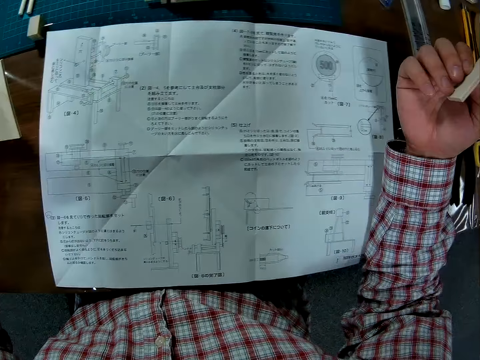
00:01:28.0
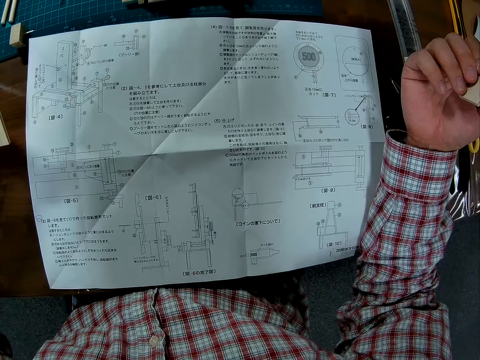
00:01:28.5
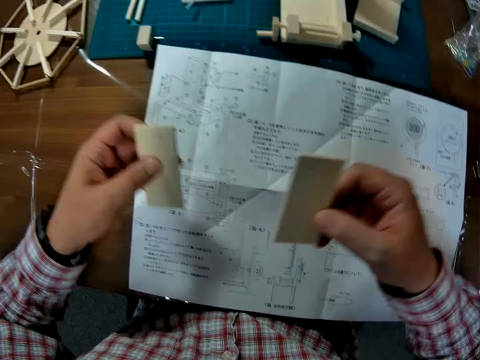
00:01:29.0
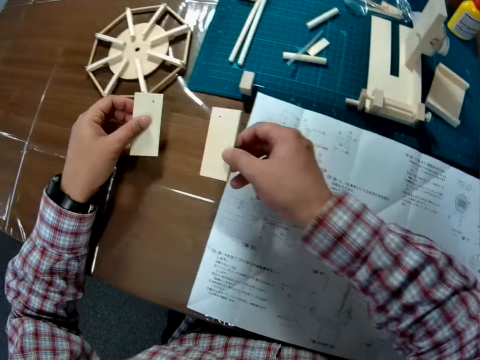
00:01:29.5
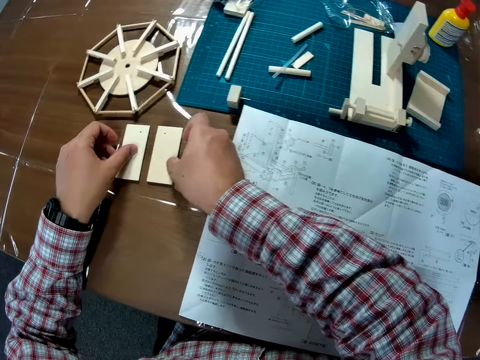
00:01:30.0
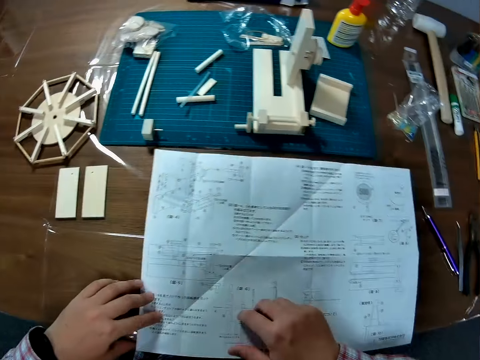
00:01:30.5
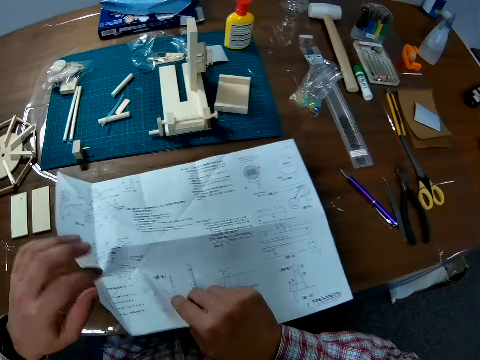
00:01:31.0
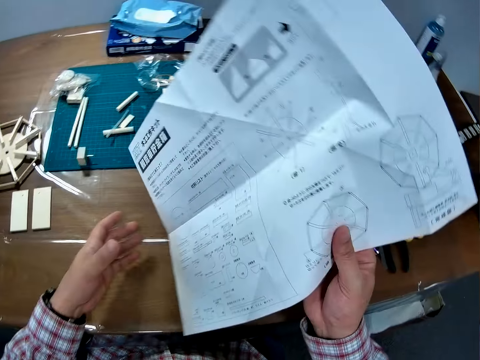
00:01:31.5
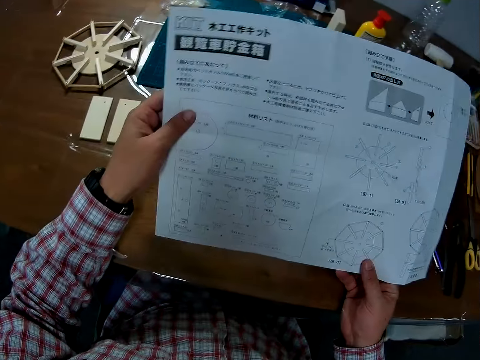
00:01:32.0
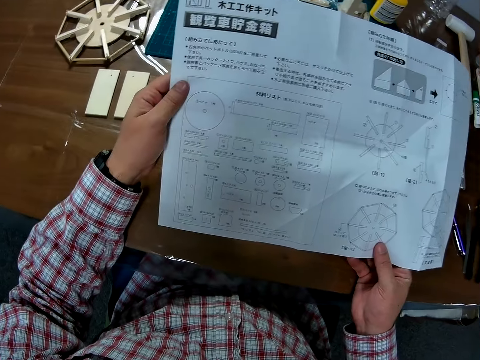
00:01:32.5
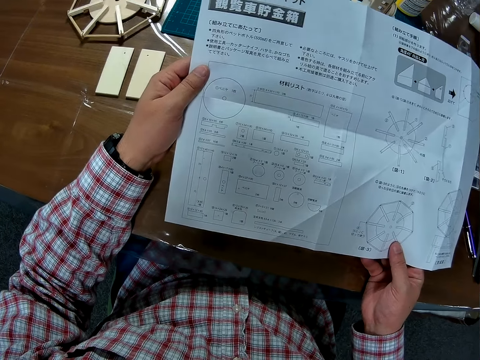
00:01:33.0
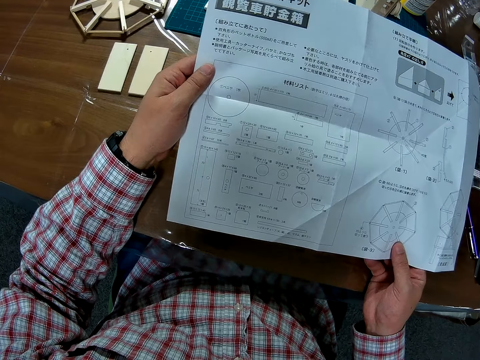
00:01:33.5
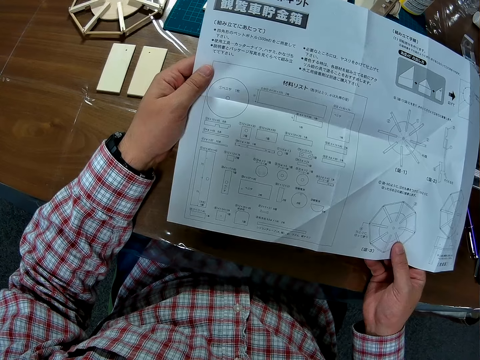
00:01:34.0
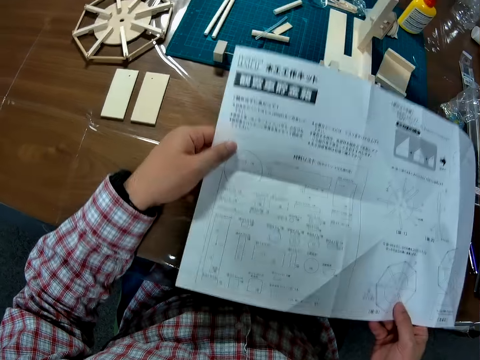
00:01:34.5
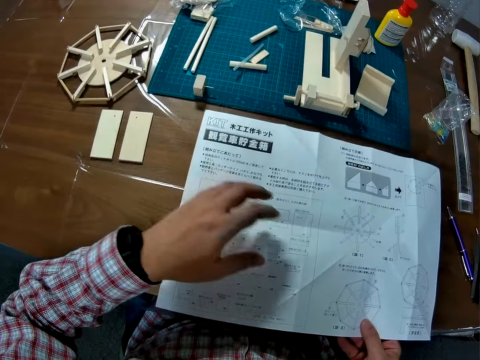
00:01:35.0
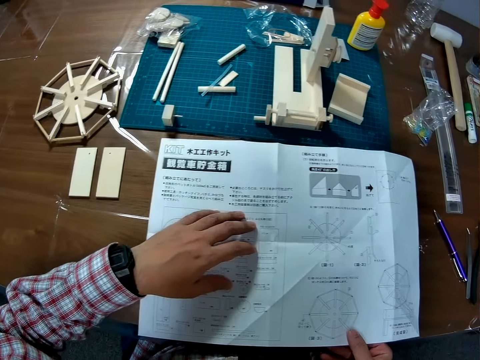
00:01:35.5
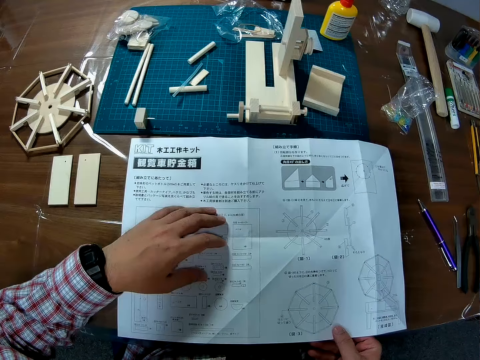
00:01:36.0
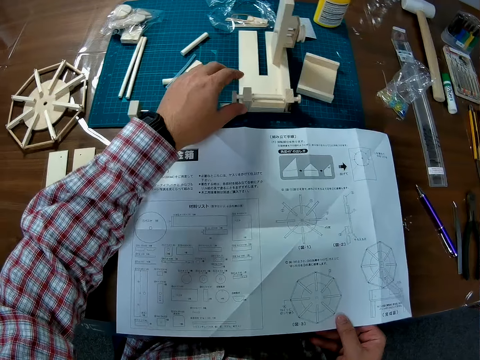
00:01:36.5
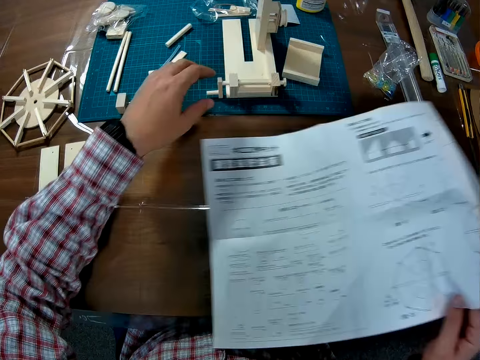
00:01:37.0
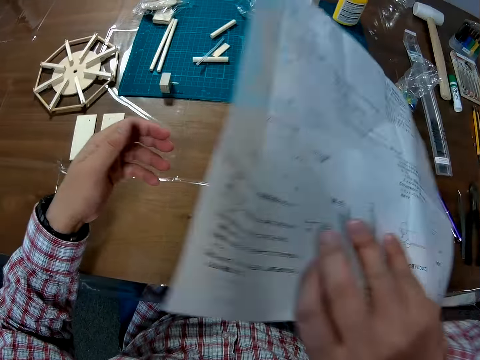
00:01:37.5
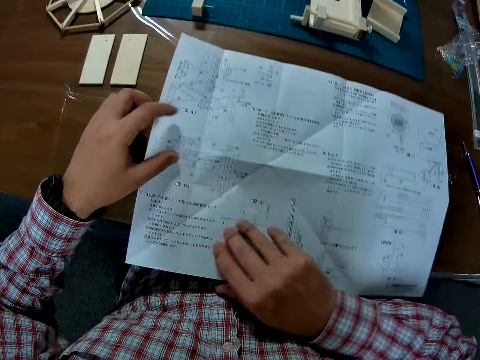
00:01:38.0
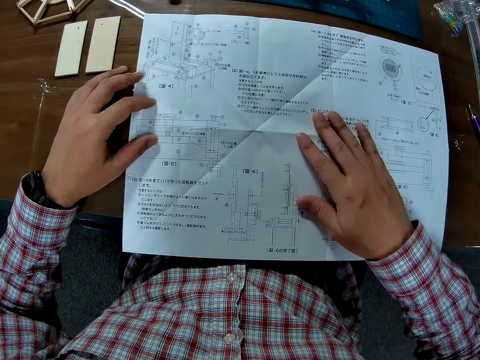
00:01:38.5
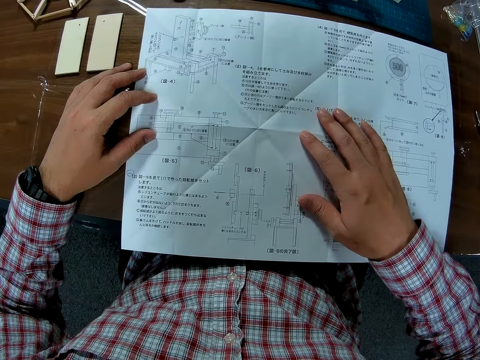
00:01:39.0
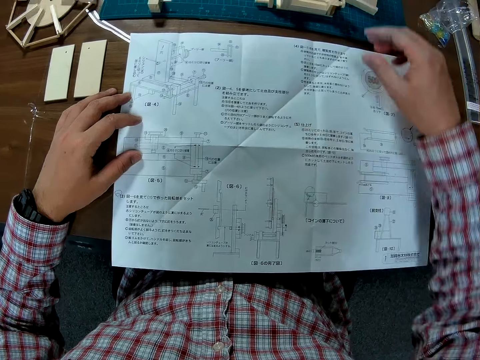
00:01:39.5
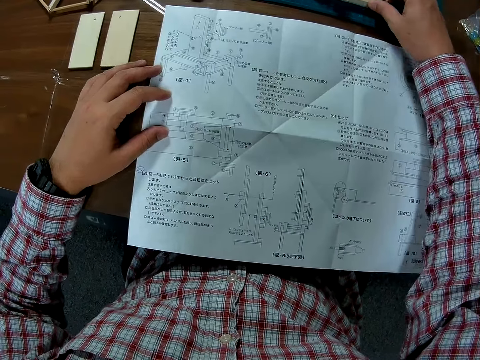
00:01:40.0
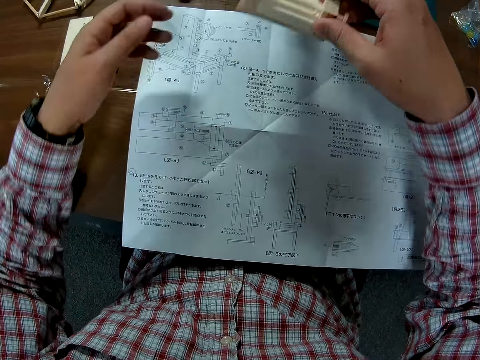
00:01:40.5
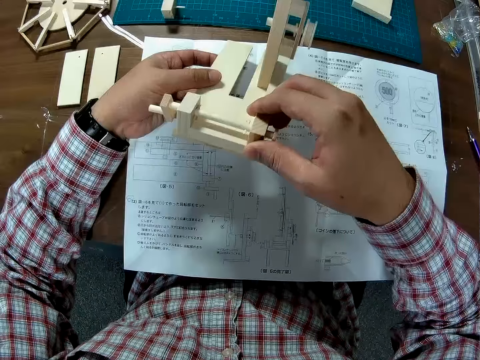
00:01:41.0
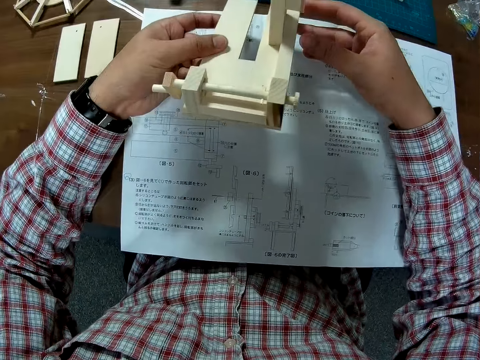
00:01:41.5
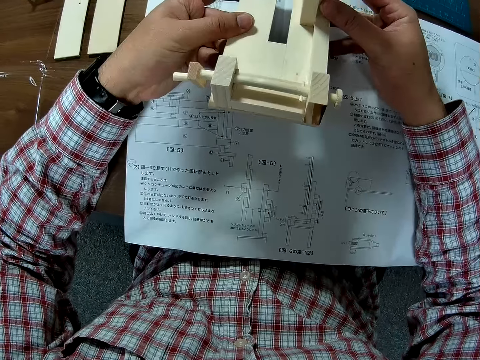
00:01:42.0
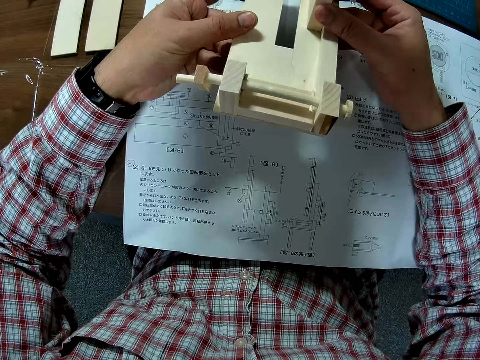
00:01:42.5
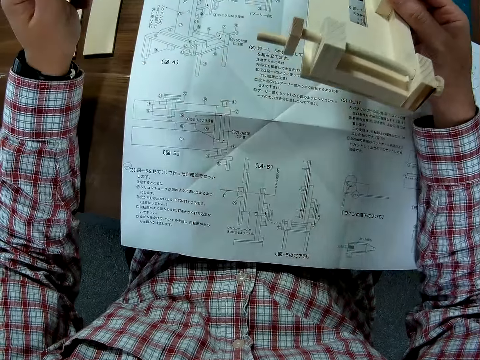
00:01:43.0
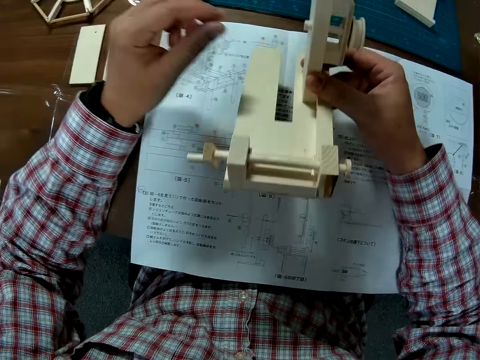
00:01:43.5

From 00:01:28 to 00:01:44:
The camera wearer studies the manual sheet or modeling manual. He places the flat wooden sheet on the table. He turns the manual sheet over. He holds the modeling manual with both hands. He studies the manual sheet. He places the manual sheet on the table. He holds a model. He turns the manual sheet over. He holds the modeling manual with both hands. He studies the manual sheet. He picks up the body of the wind mill from the table and checks some parts on the body.

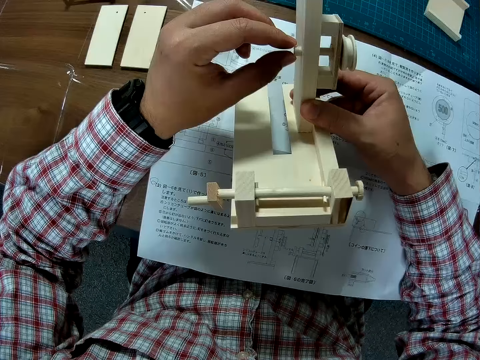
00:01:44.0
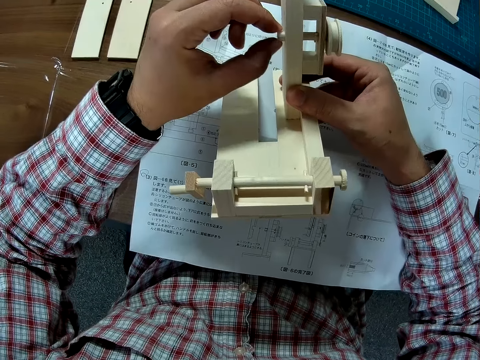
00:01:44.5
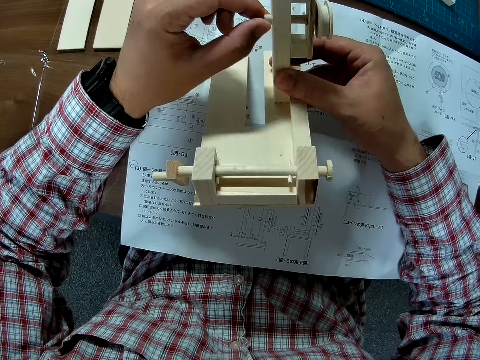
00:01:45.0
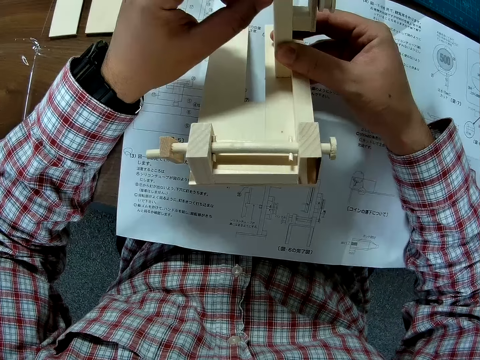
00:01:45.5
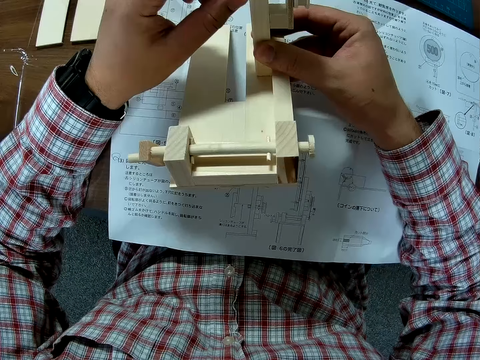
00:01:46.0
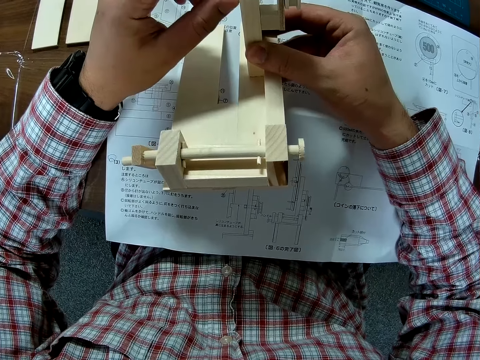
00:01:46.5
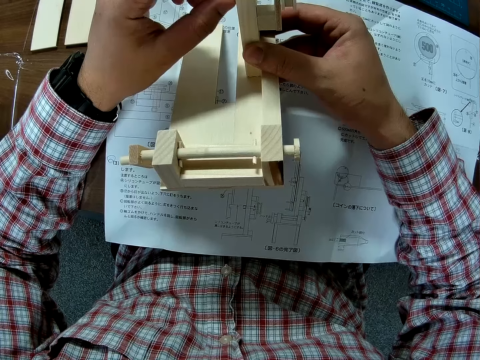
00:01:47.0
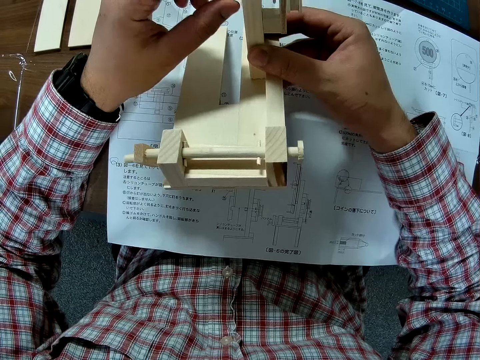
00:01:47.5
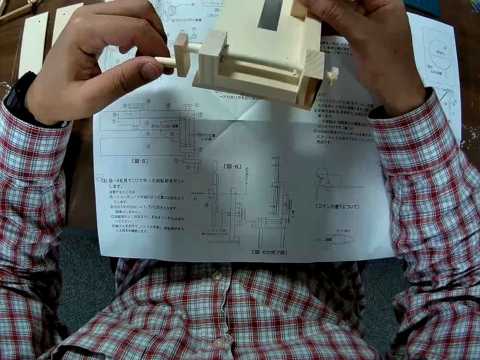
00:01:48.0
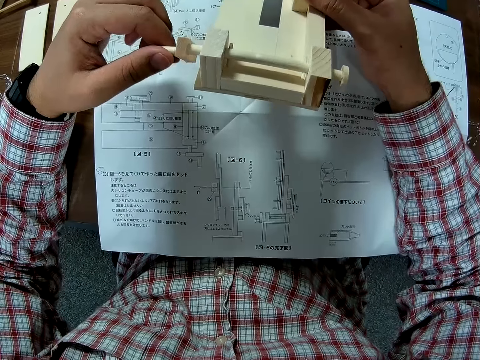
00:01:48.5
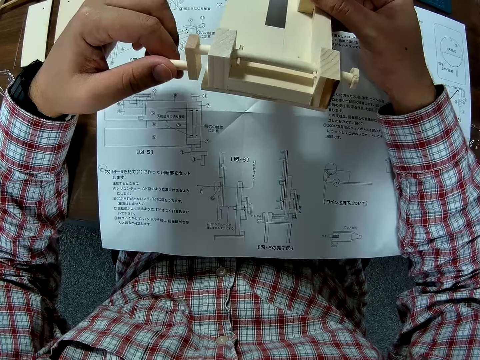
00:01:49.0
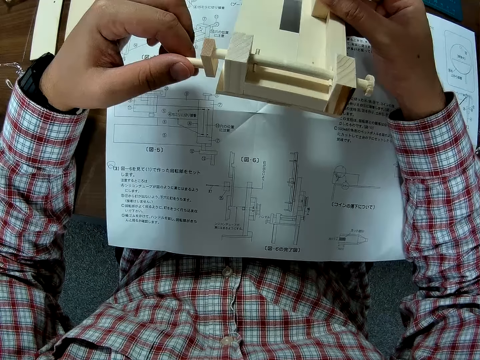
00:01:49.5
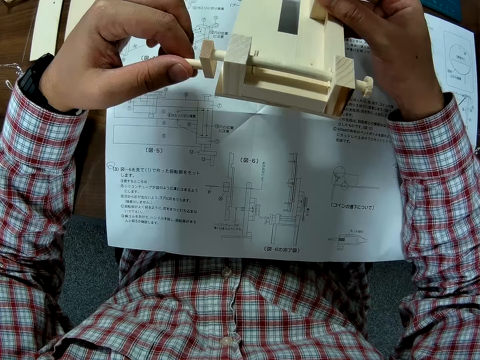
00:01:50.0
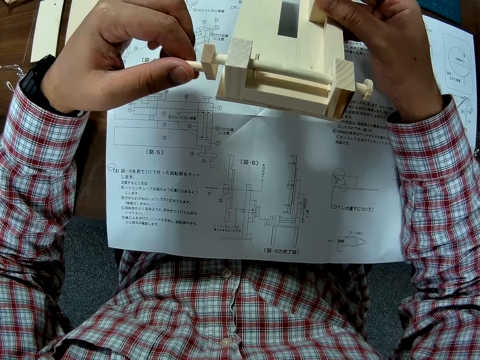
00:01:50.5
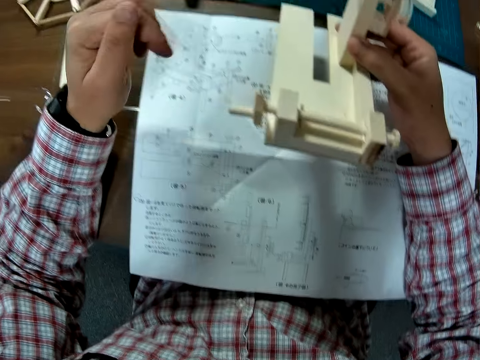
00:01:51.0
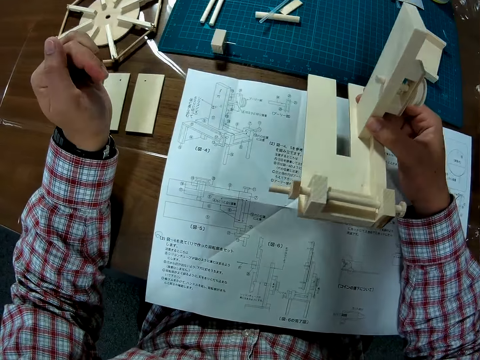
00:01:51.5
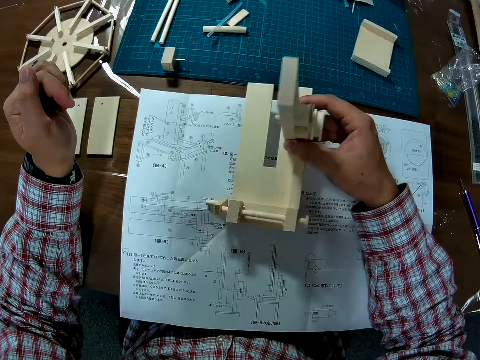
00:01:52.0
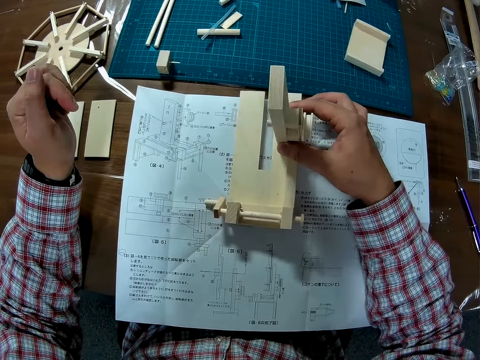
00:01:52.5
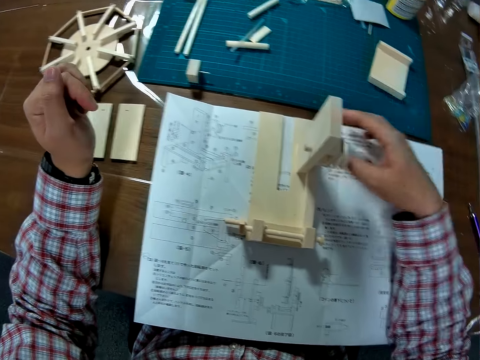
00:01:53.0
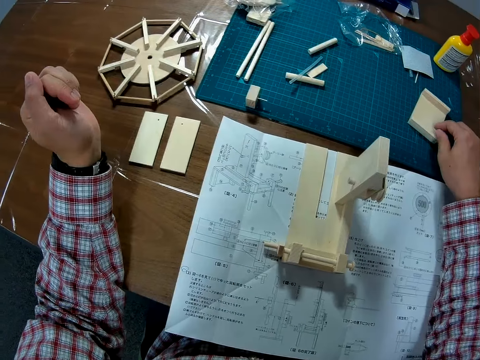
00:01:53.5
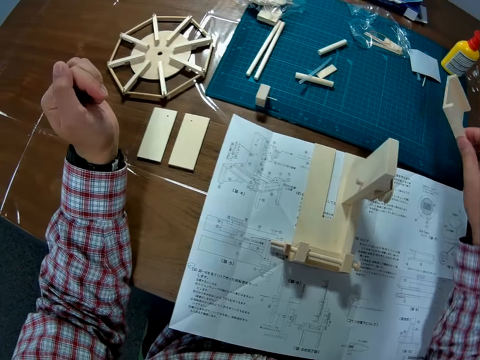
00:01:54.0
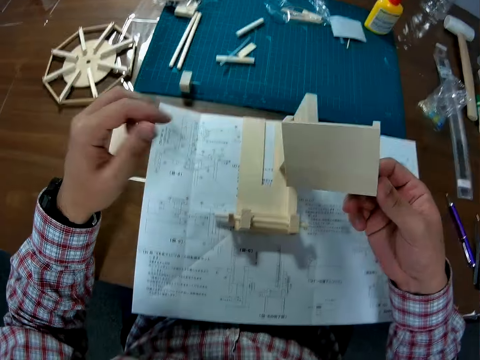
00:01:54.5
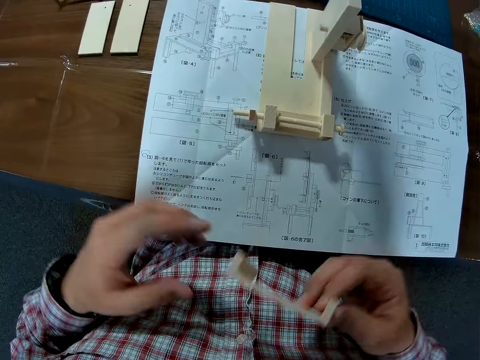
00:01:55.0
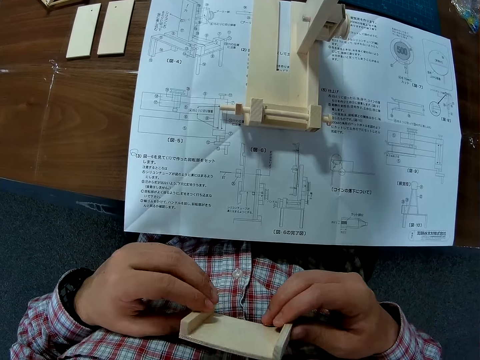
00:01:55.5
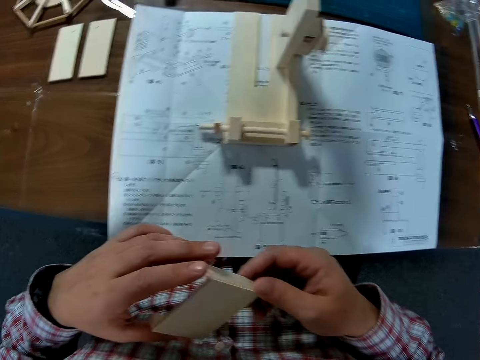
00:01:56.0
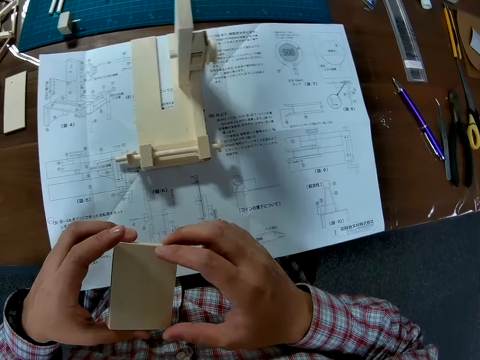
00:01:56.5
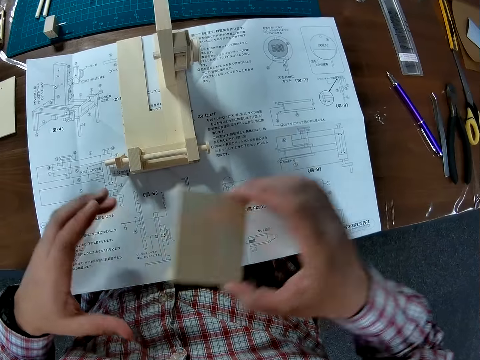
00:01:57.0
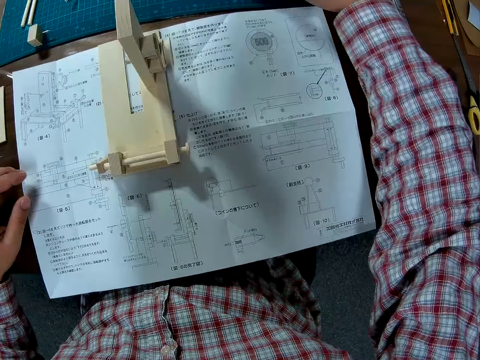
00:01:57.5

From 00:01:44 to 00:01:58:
The camera wearer holds a model or the body of the wind mill with both hands. He rotates a modeling piece. He pulls his hand off the modeling piece. He places the body of the wind mill on the manual. He picks up a wooden piece or modeling piece from the table with his right hand. He holds the modeling piece with both hands. He checks the wooden piece with both hands.
